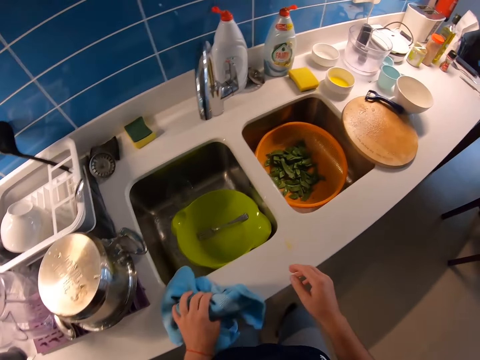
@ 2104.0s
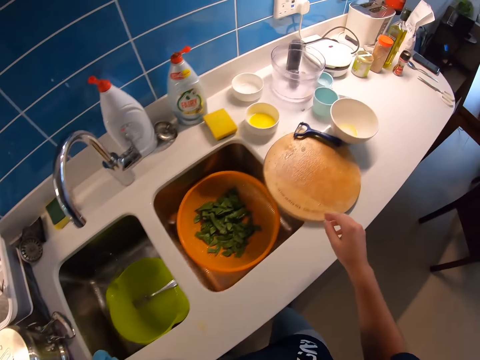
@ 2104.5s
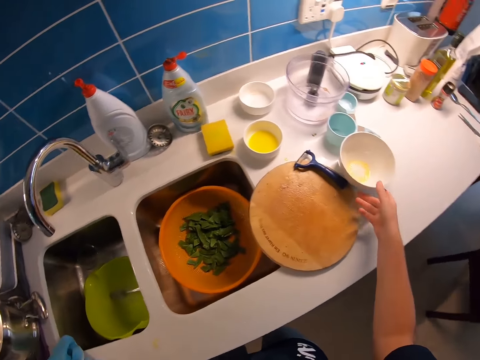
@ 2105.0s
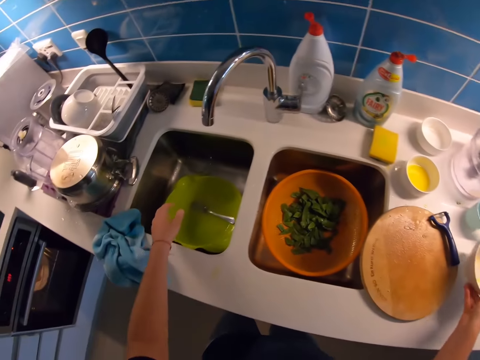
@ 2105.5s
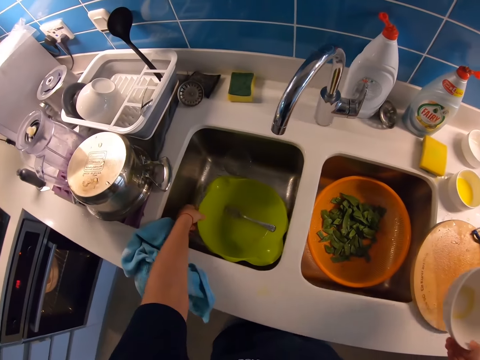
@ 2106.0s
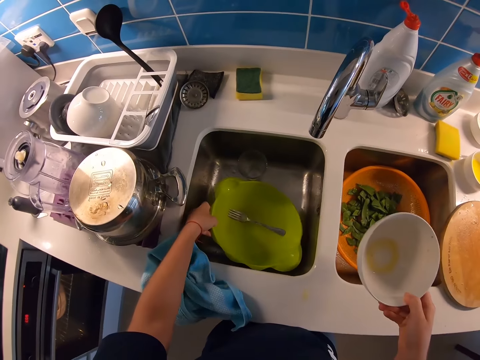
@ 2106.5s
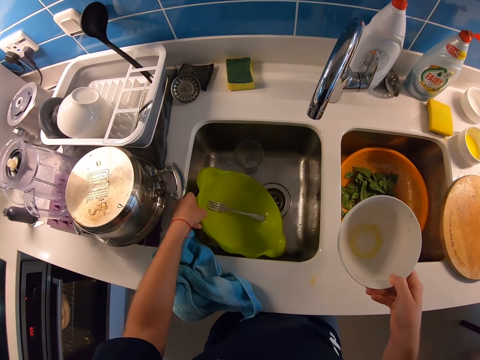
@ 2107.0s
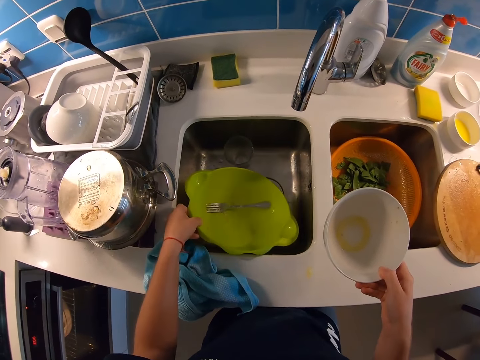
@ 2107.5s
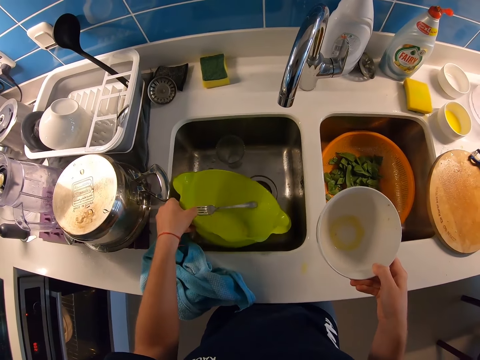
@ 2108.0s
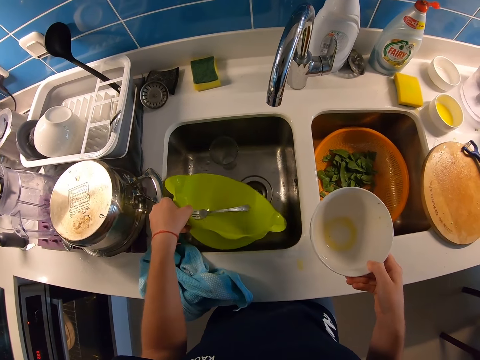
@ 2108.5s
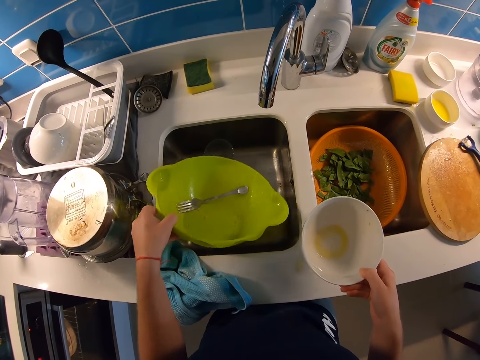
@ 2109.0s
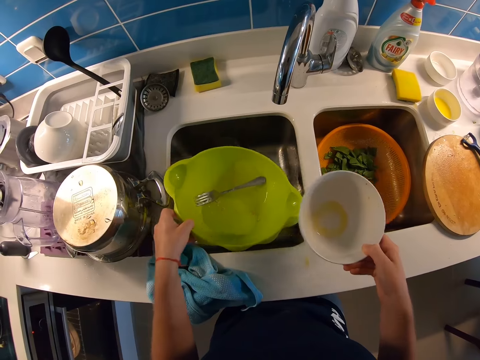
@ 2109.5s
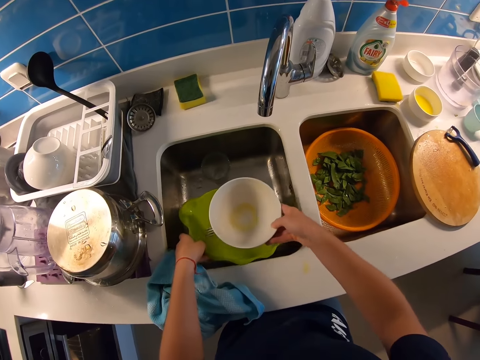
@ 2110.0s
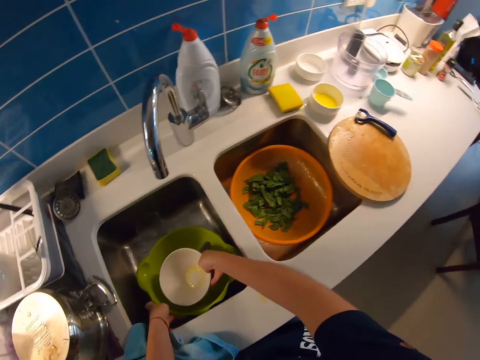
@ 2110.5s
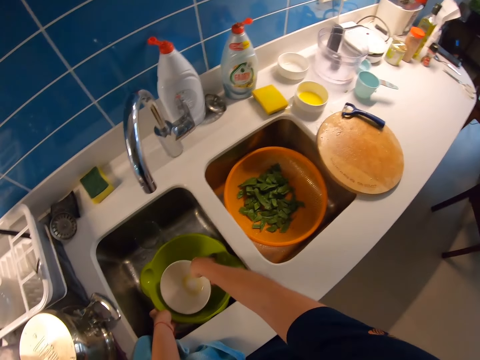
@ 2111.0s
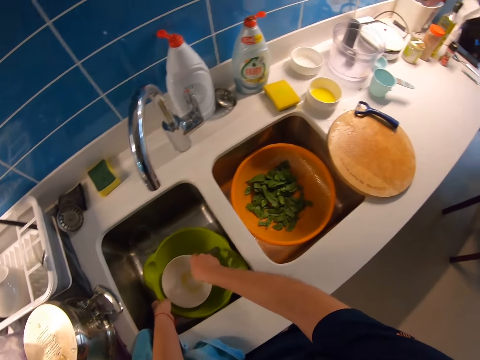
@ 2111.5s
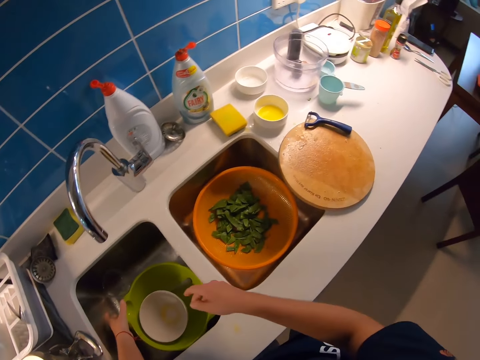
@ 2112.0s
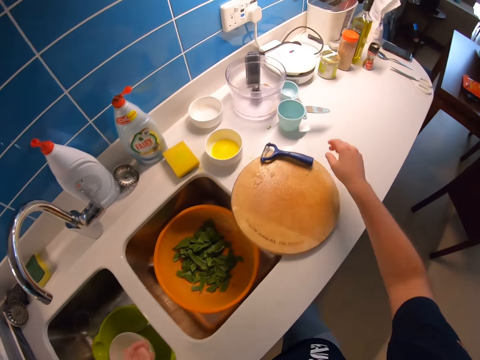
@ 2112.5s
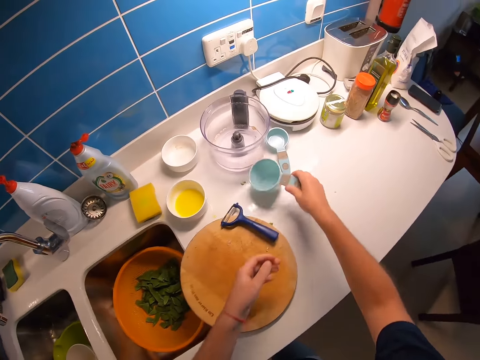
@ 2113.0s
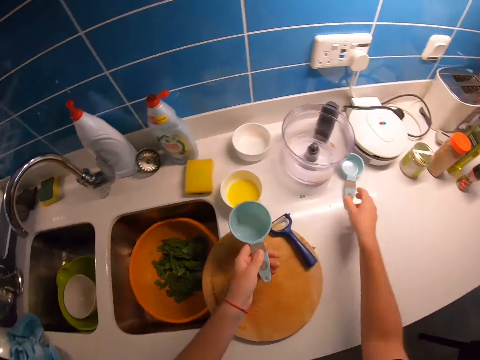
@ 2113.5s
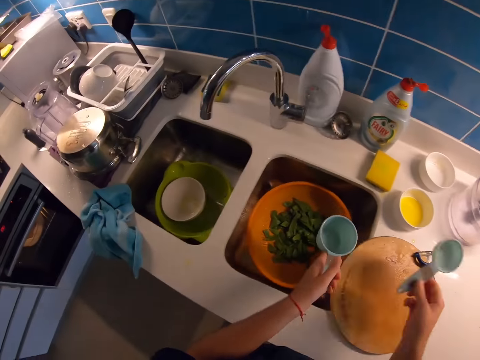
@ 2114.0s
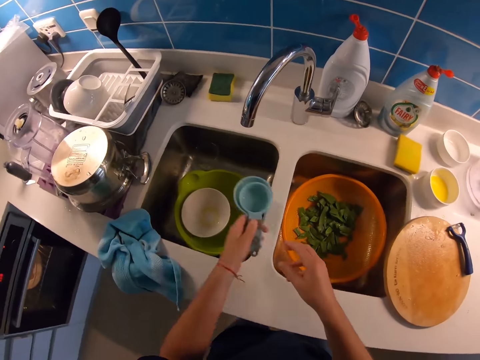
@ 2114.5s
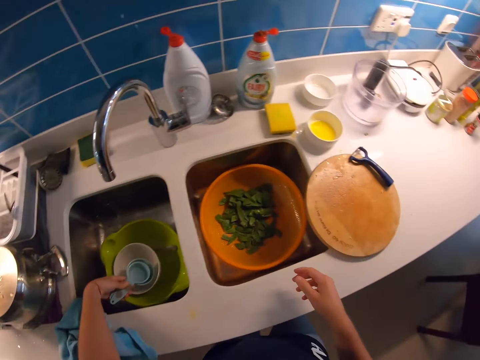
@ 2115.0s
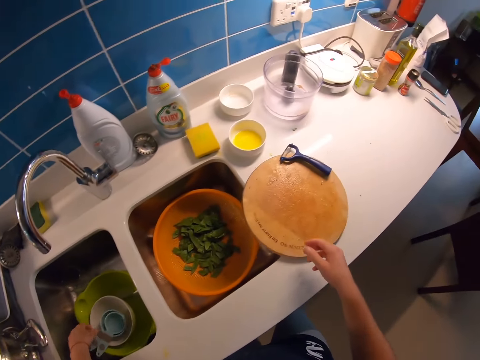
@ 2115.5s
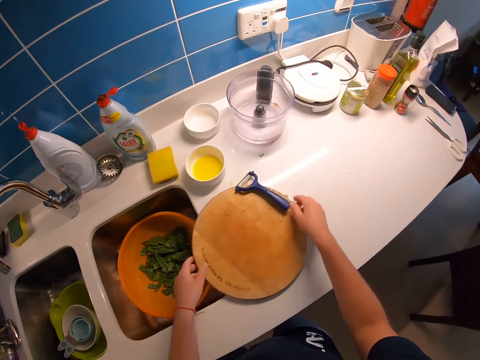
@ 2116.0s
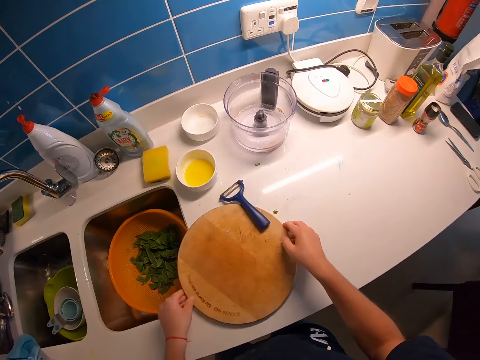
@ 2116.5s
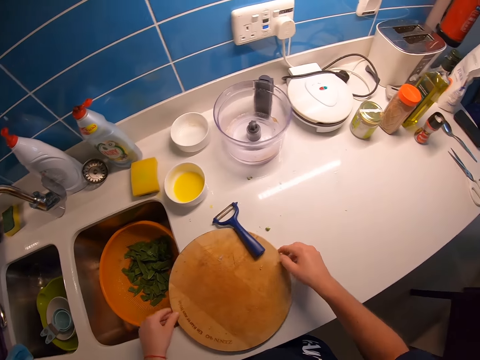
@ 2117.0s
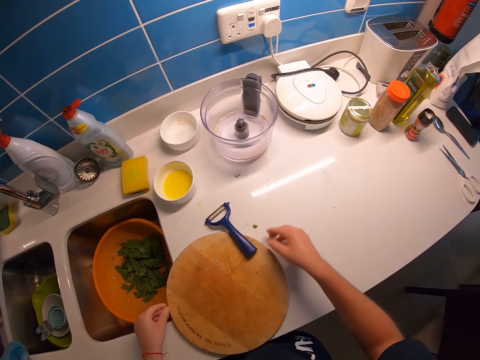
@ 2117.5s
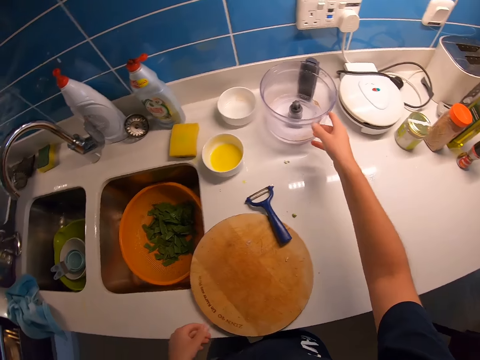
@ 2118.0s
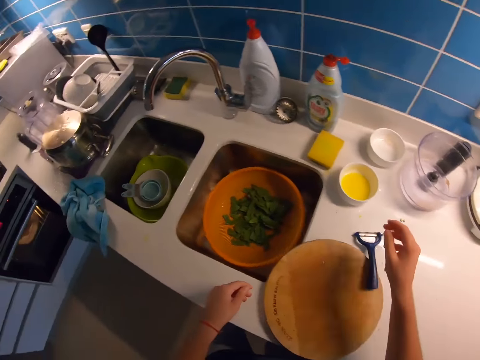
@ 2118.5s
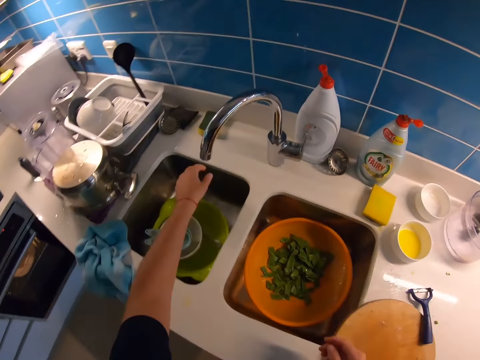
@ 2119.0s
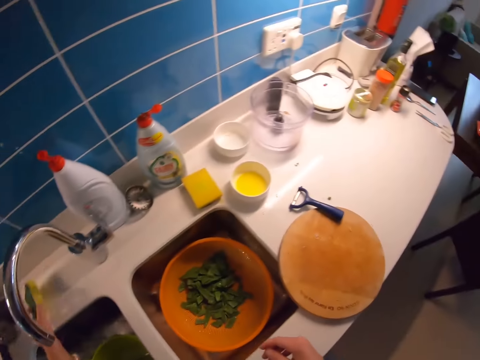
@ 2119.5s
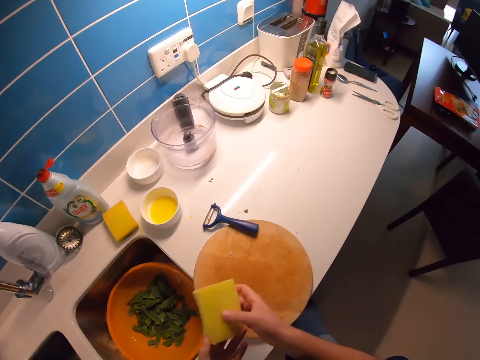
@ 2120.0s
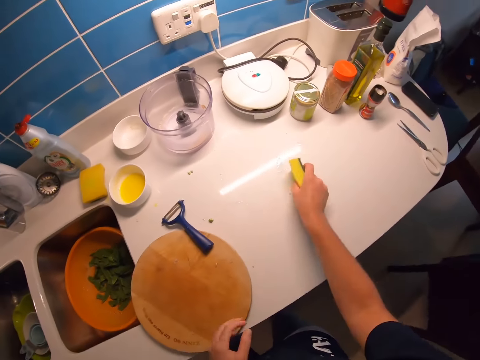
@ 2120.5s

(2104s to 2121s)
The camera wearer carries the table towel with her left hand. She carries the bowl with her left hand. She carries a plate with her right hand. She pours water in the basin. She drops the bowl and plate in the sink with both hands. She looks around the table. She carries a measuring cup with her right hand. She carries another measuring cup with her right hand. She holds the measuring cup with her left hand. She drops both measuring cups in the sink with her left hand. She shifts a chopping board with both hands. She moves a bowl. She carries a sponge scrubber with her left hand.

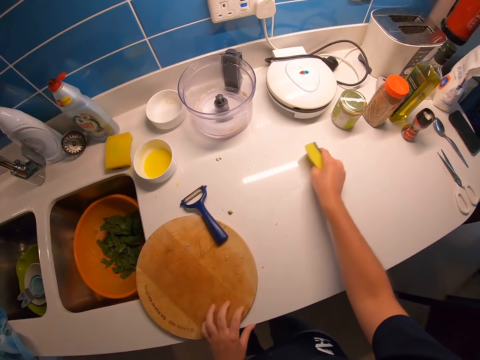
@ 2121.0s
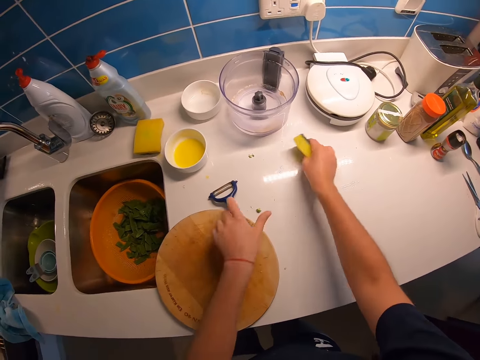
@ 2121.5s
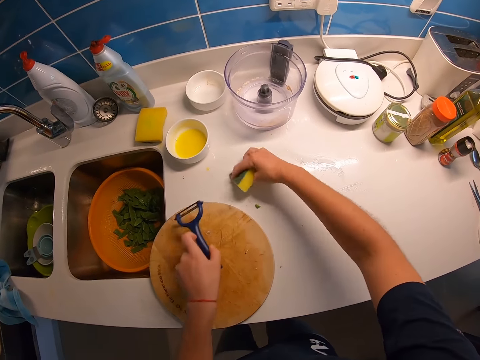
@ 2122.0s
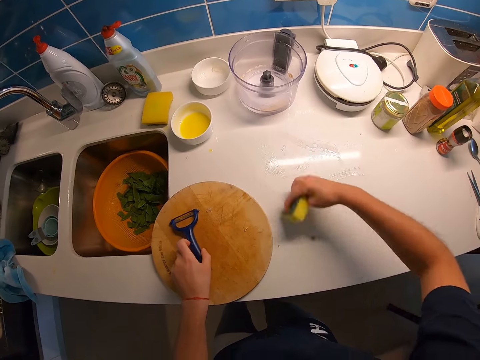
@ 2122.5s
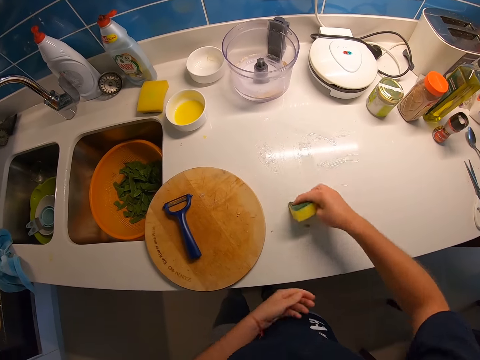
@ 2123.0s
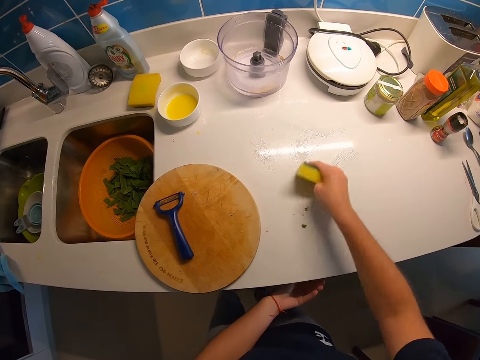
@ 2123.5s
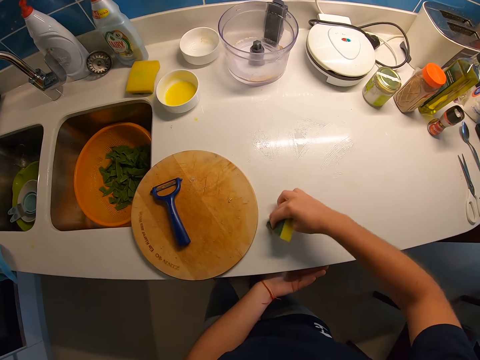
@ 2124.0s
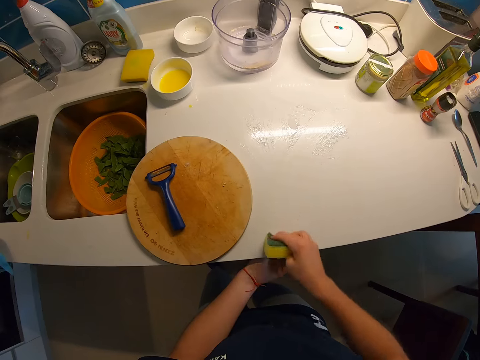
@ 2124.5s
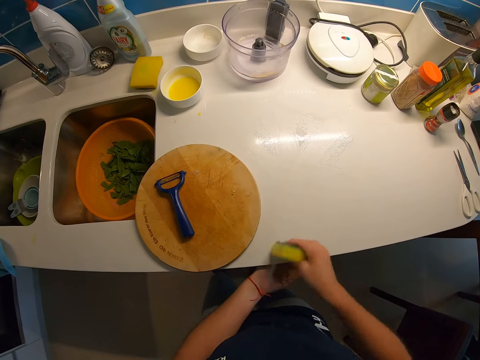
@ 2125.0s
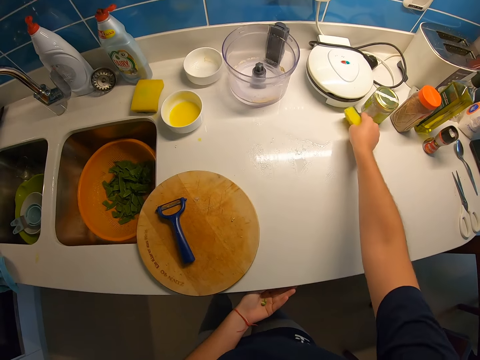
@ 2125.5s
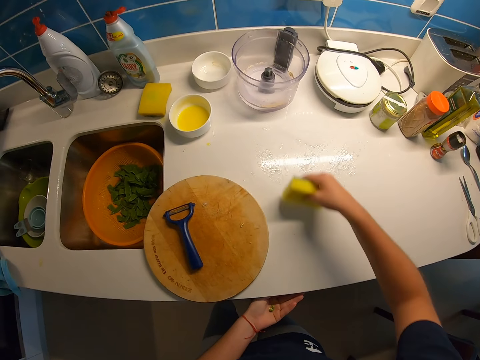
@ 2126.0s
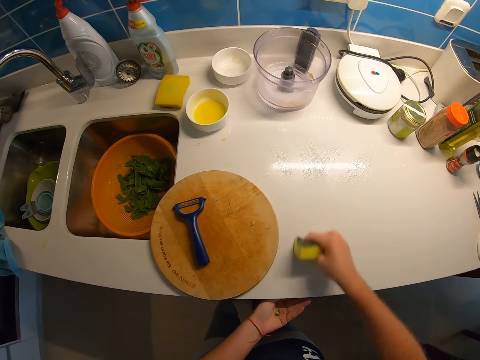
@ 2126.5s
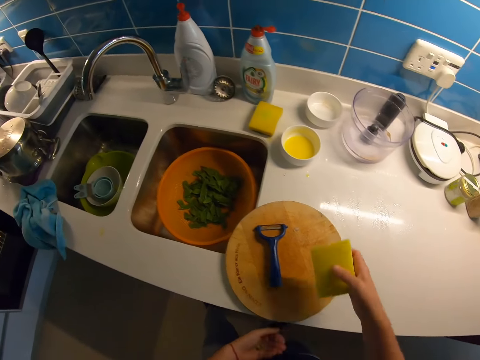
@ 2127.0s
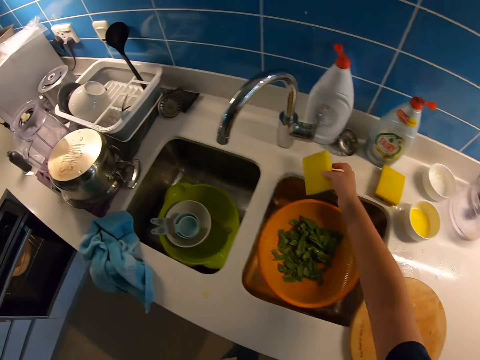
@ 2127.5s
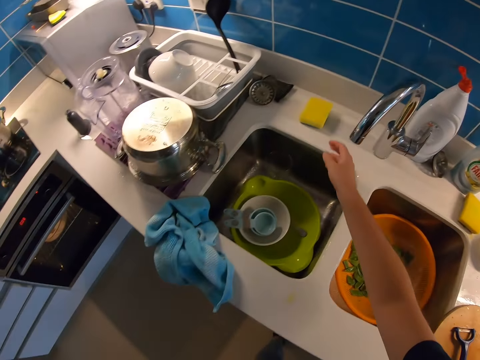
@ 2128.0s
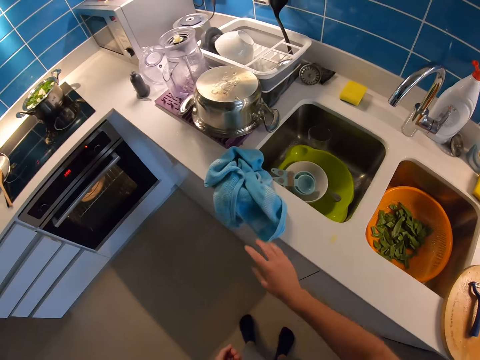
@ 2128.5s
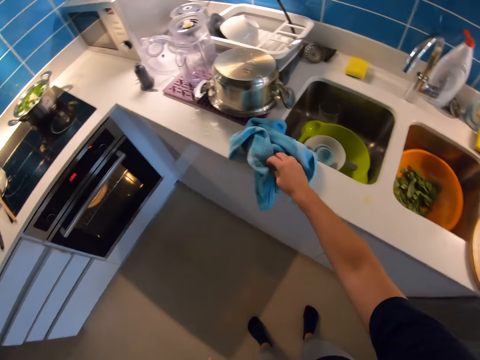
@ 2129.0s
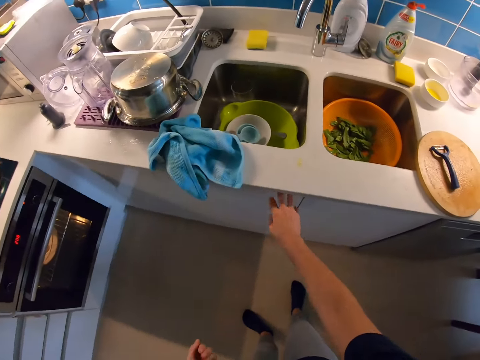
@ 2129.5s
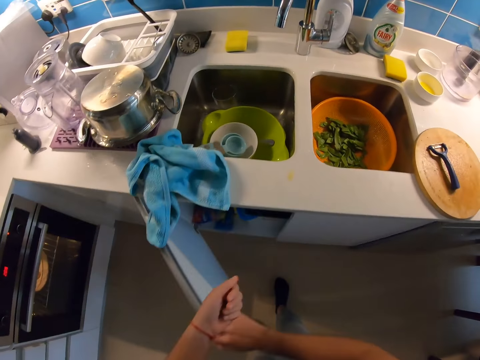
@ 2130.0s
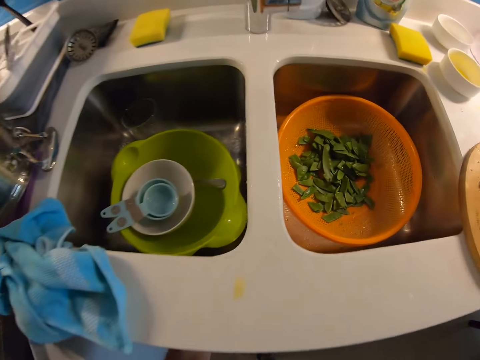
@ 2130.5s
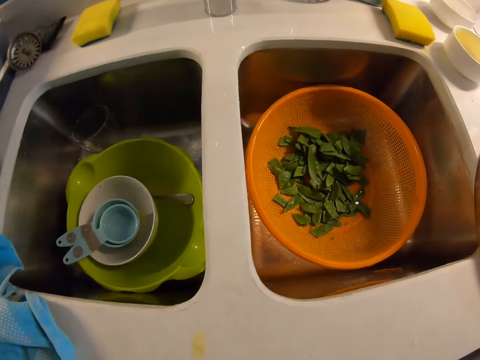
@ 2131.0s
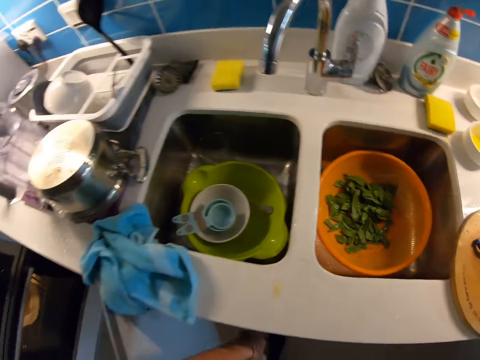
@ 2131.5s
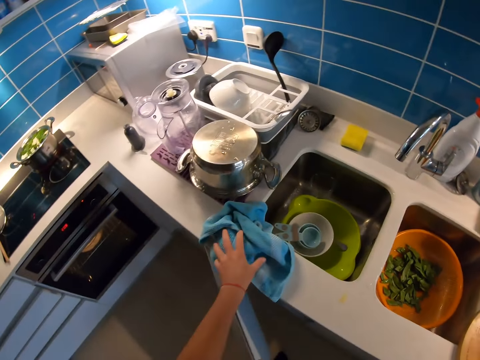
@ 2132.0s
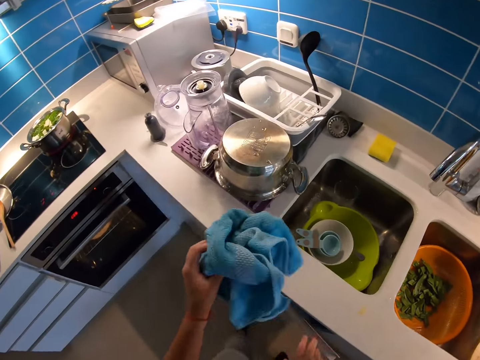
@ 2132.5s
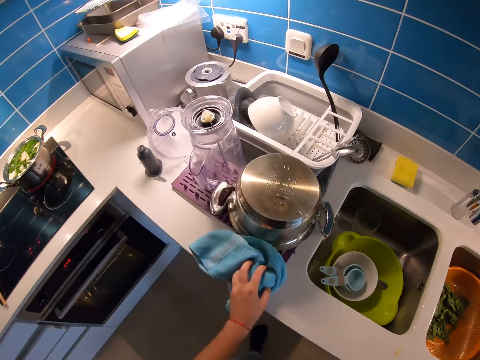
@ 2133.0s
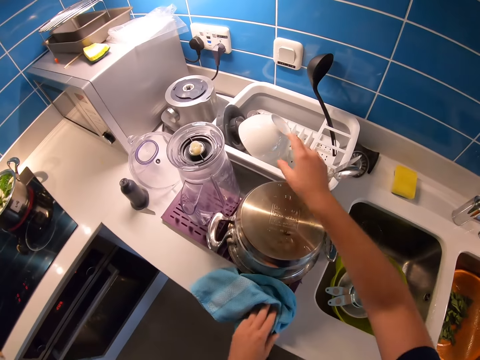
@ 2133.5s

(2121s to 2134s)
The camera wearer lifts a peeler. She cleans the countertop or table with the sponge in her right hand. She places the dust on the hand. She wipes the table. She places the sponge scrubber on the sink with her right hand. She touches the hand towel. She opens a cupboard with her right hand. She drops the dirt in the bin in the cupboard with her left hand. She carries the table towel with her left hand.
